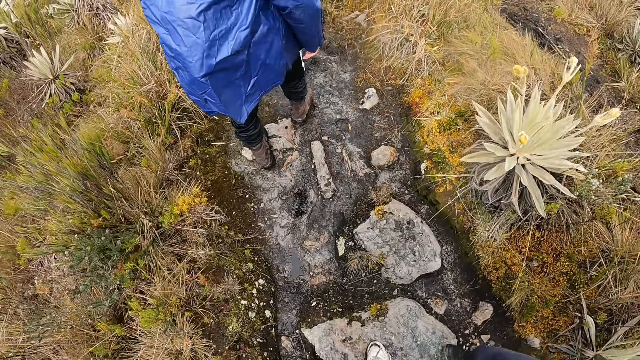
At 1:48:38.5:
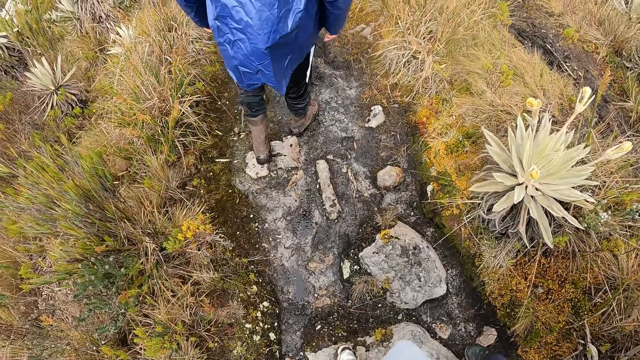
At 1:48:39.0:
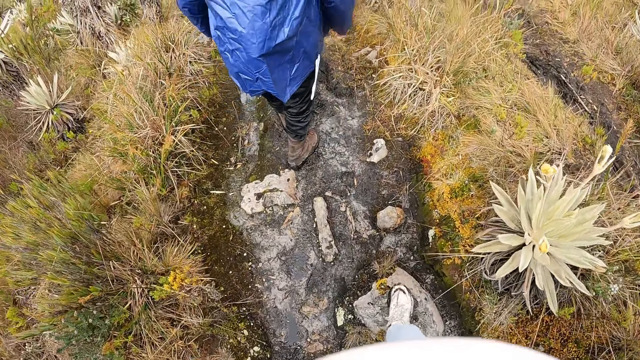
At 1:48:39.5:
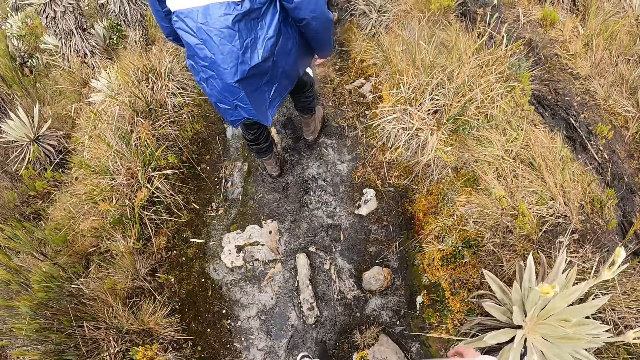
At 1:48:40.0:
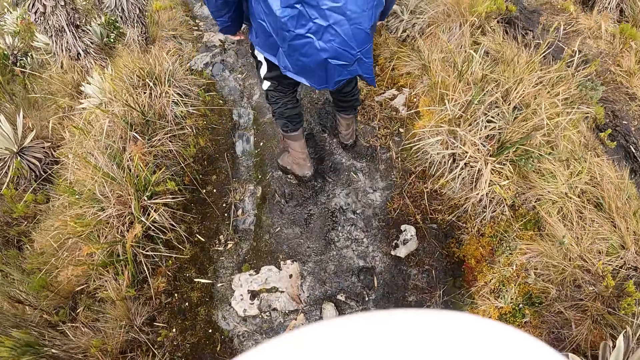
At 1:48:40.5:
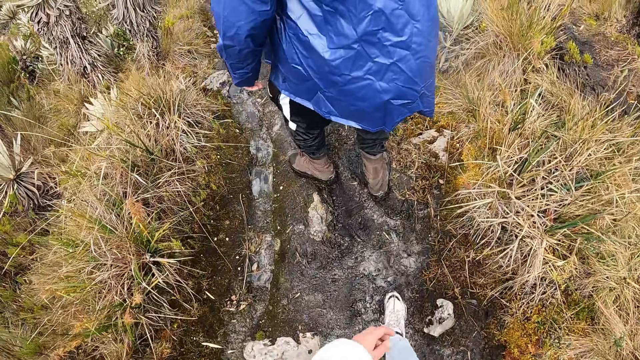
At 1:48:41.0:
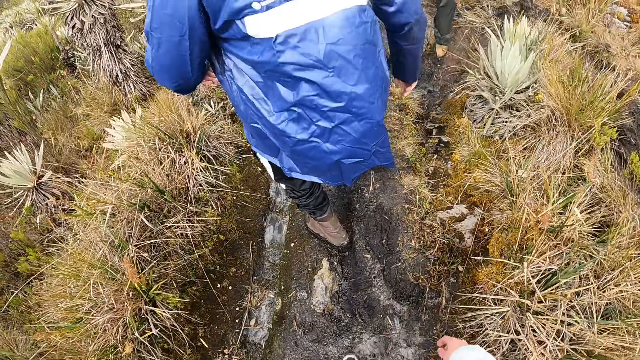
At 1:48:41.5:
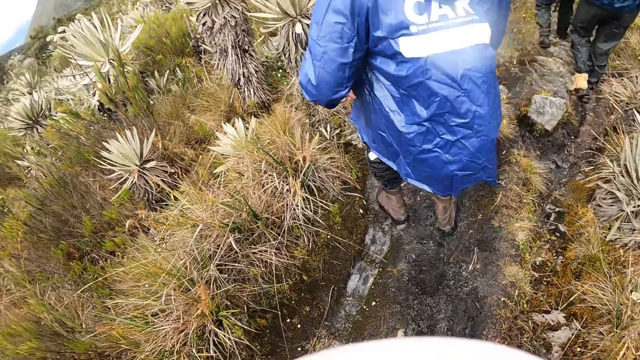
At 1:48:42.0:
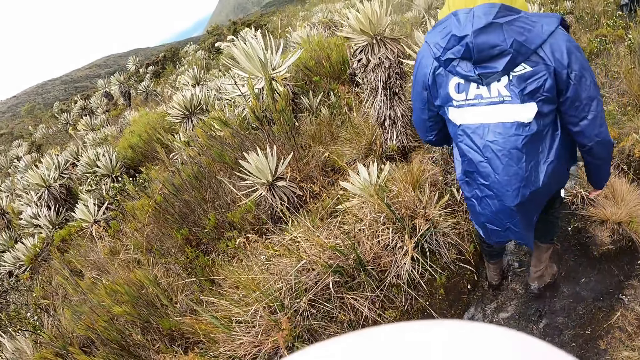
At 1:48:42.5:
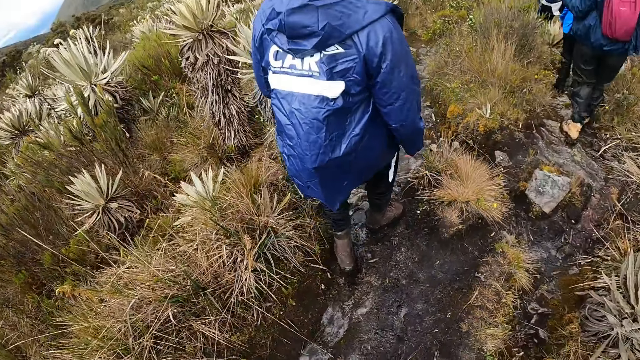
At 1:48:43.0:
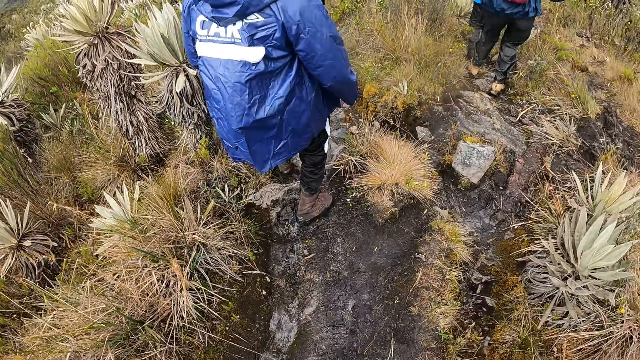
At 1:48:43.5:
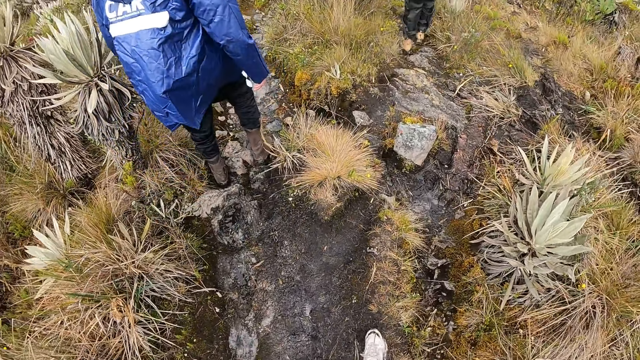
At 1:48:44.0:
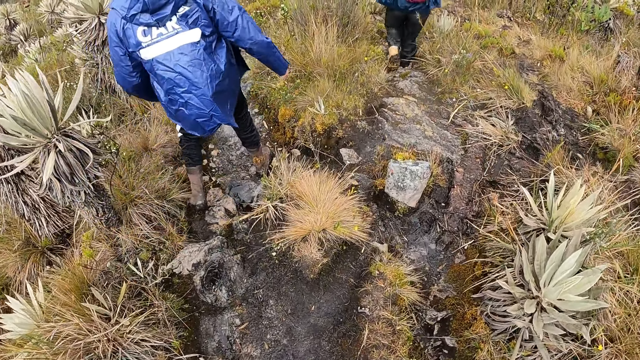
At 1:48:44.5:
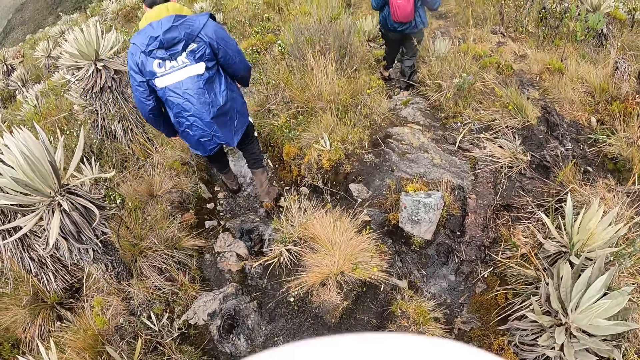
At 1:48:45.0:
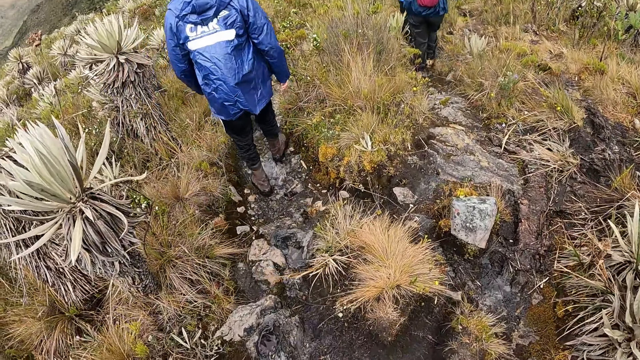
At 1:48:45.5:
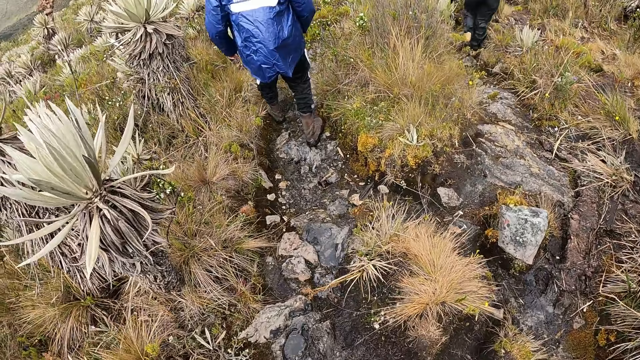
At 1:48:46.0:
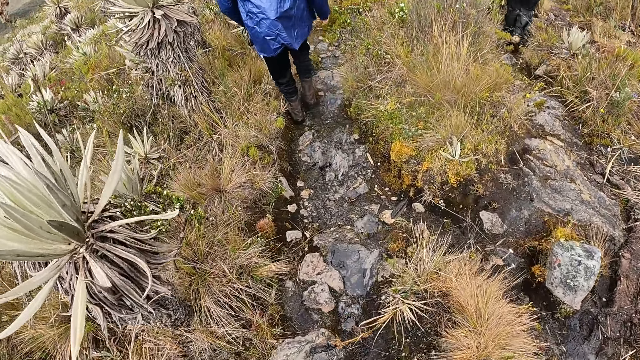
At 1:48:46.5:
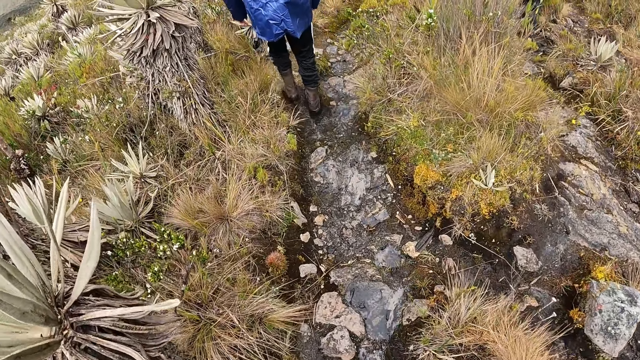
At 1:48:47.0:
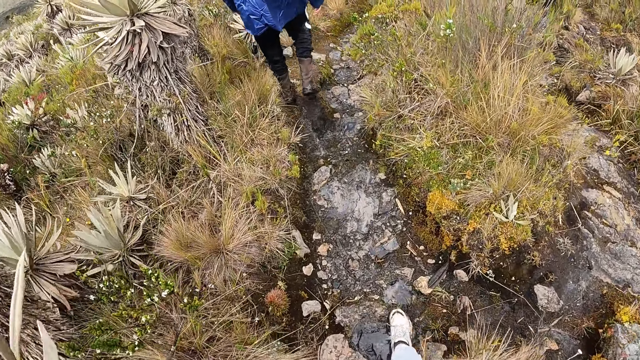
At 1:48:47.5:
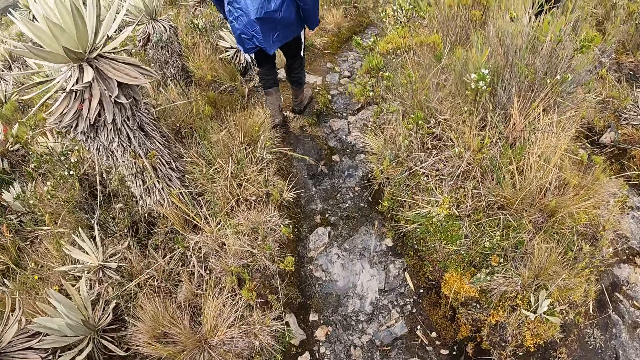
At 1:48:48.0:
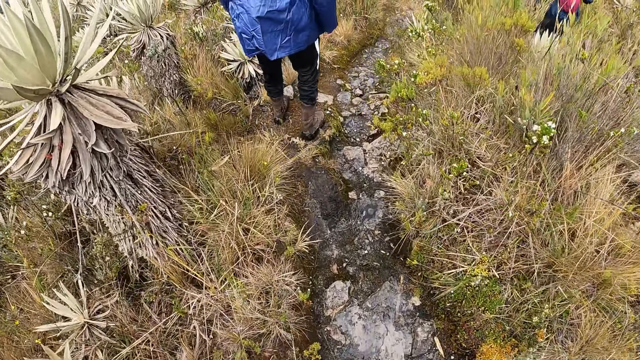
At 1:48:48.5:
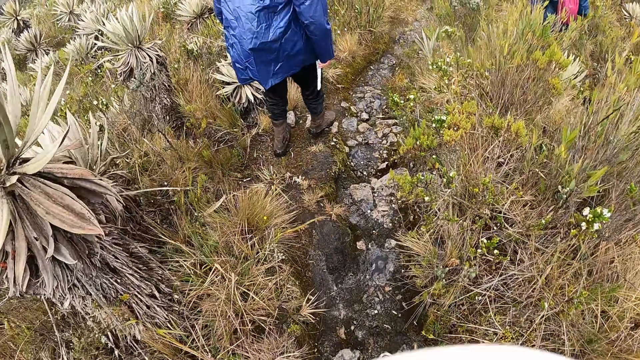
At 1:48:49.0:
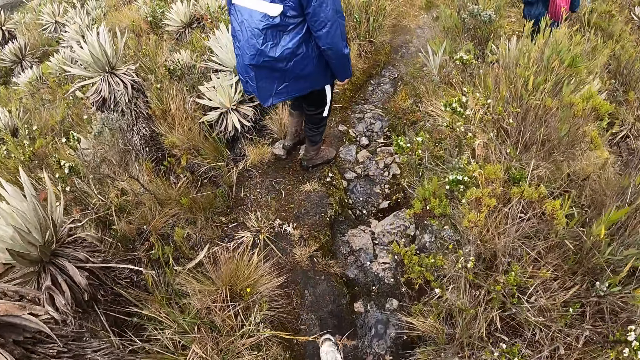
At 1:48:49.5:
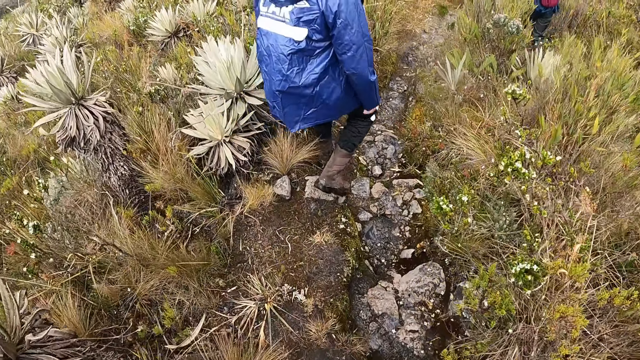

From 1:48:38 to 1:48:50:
The camera wearer looks around.

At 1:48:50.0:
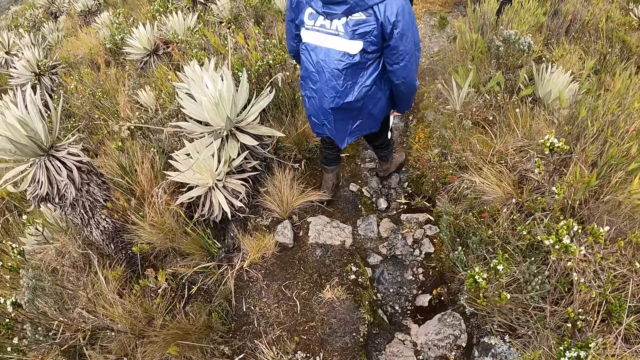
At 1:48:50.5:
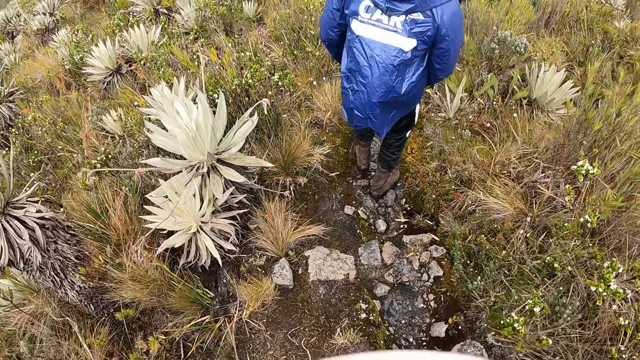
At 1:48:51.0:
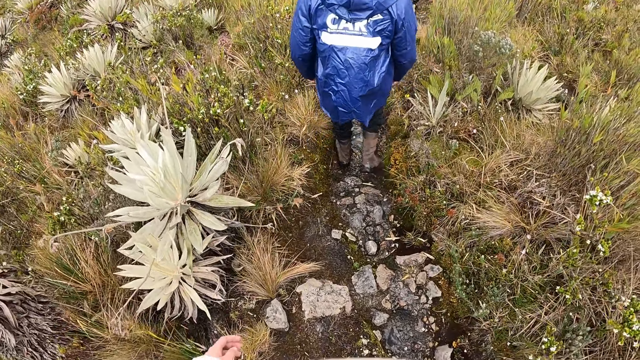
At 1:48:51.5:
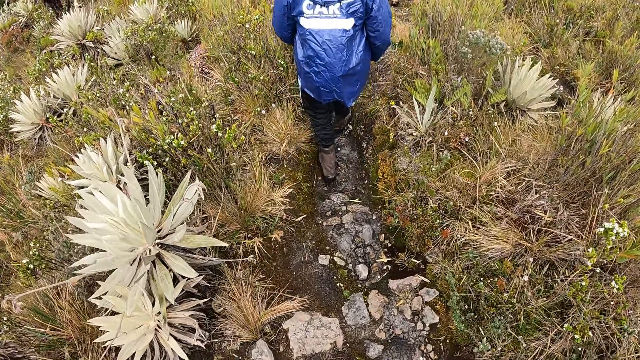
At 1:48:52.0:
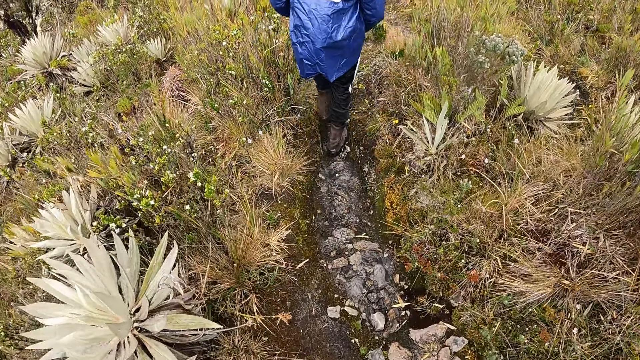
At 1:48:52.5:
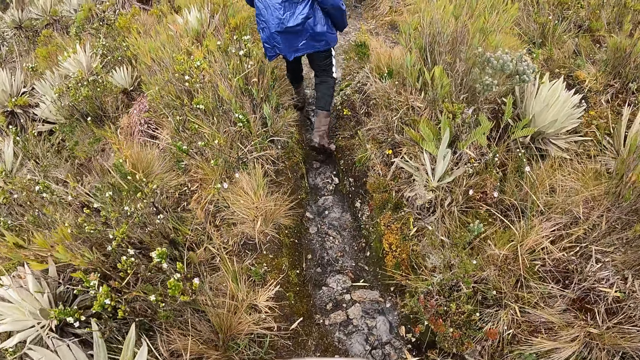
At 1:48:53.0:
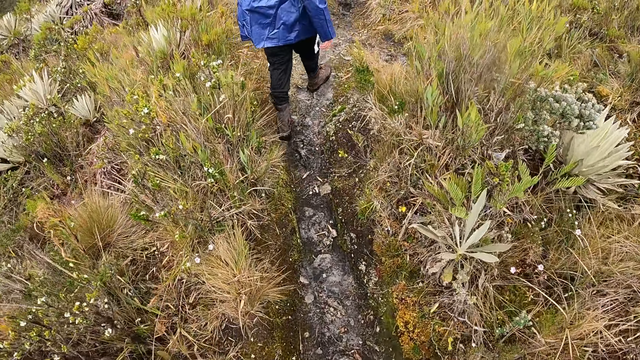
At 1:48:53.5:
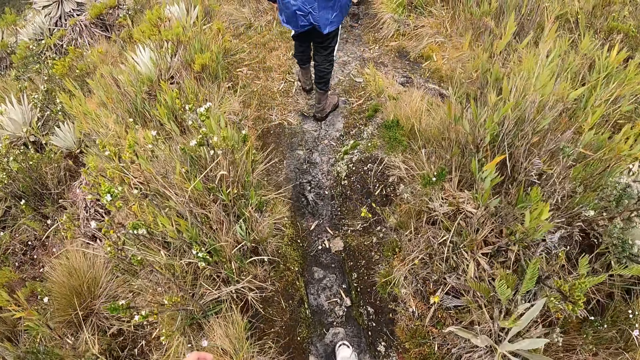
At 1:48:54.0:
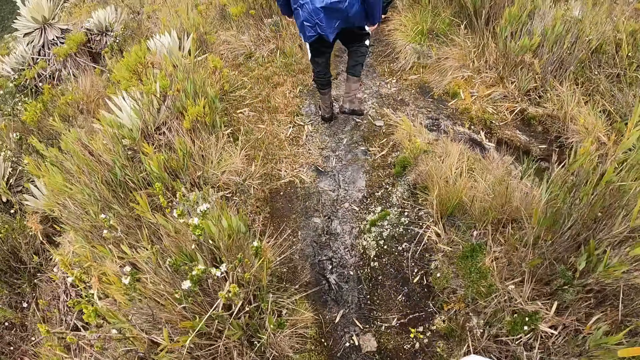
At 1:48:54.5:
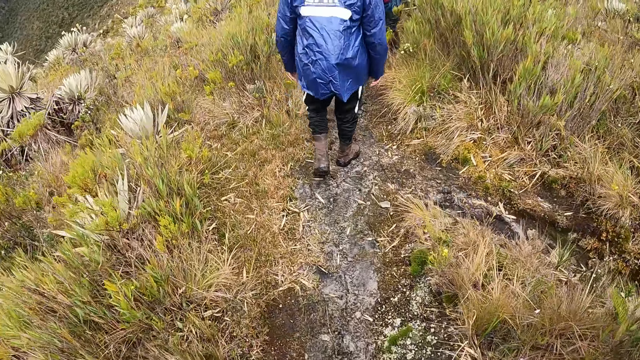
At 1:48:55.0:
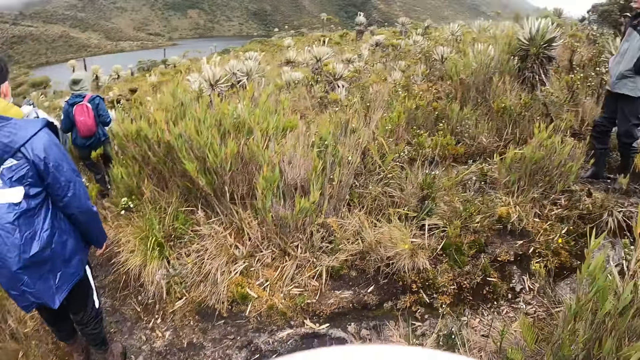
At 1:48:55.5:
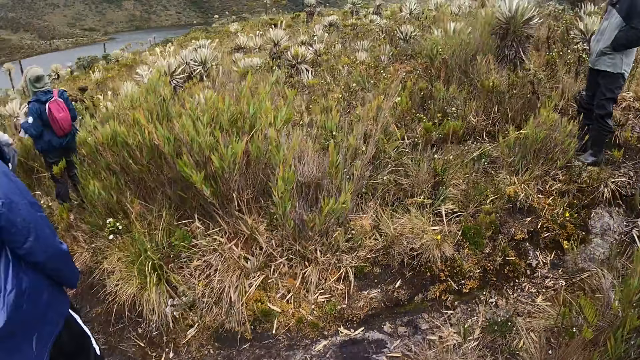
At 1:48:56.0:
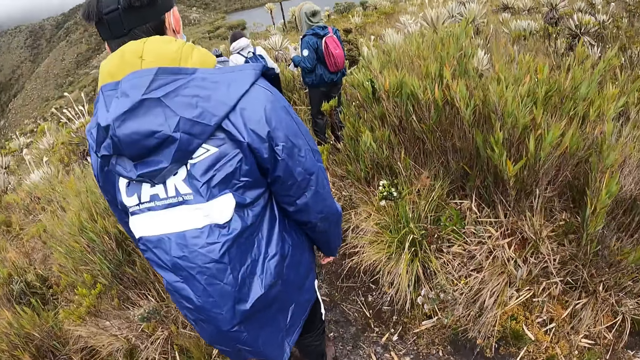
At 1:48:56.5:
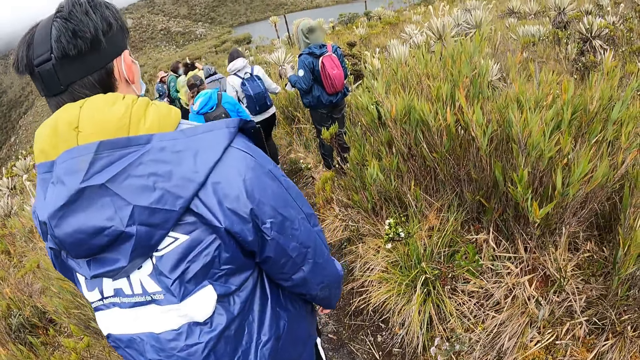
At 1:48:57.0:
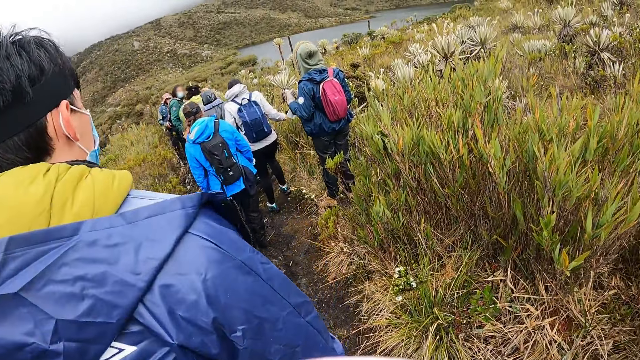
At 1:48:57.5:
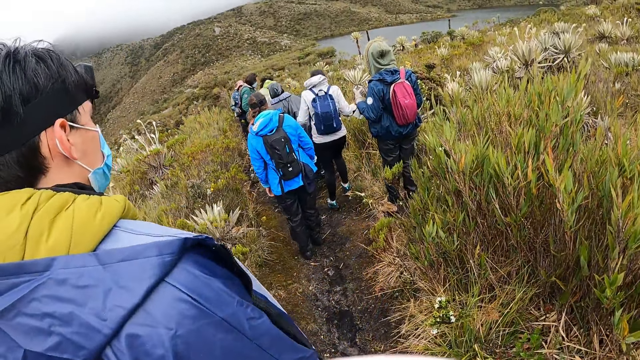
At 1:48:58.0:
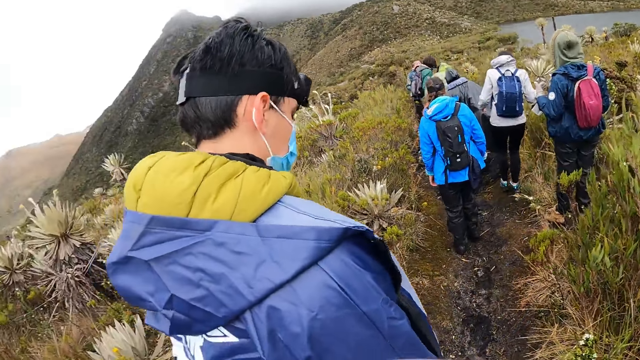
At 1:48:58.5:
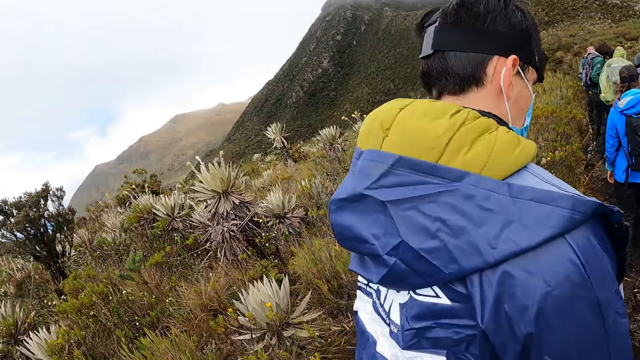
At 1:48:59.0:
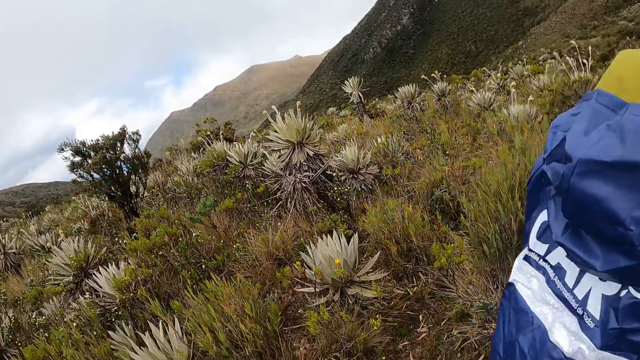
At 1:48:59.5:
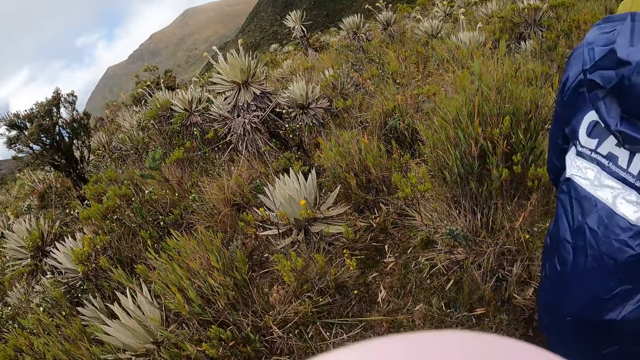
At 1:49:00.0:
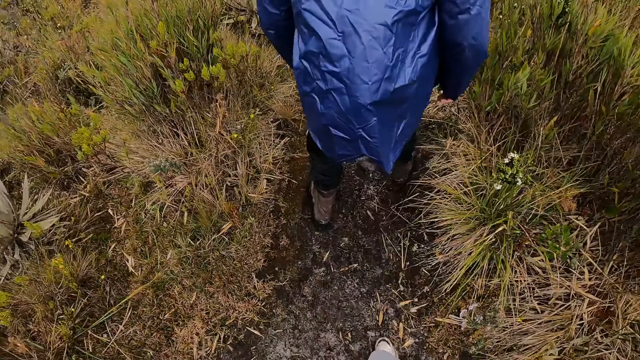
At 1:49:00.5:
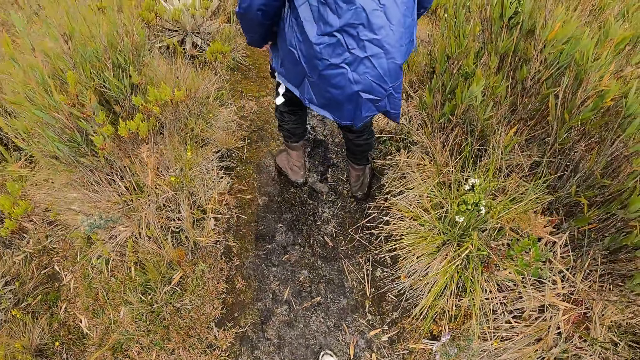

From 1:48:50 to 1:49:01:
The camera wearer looks around.
